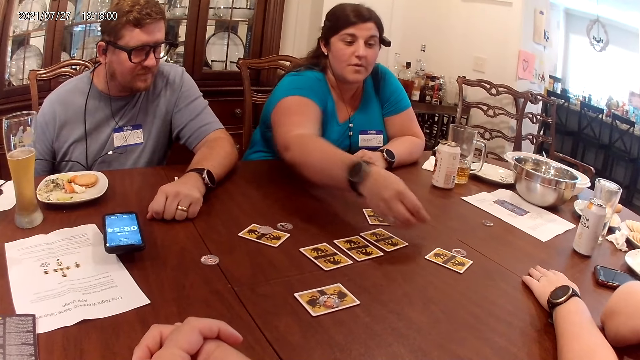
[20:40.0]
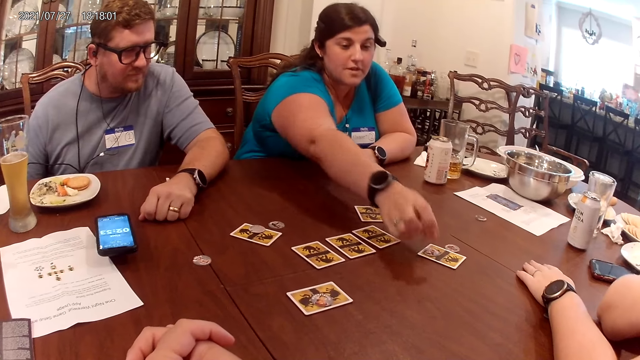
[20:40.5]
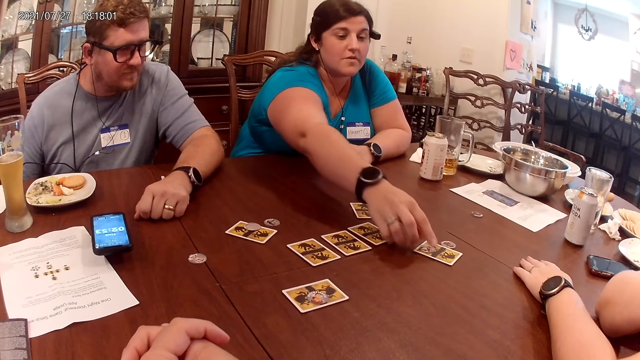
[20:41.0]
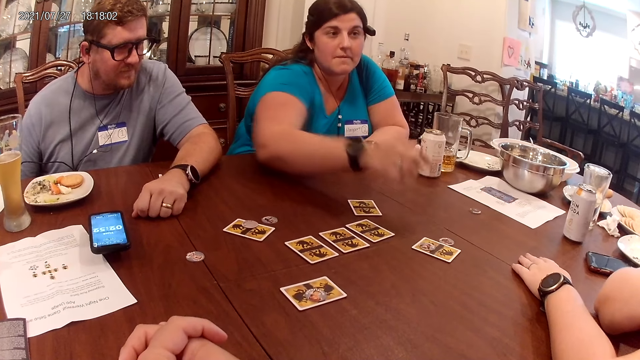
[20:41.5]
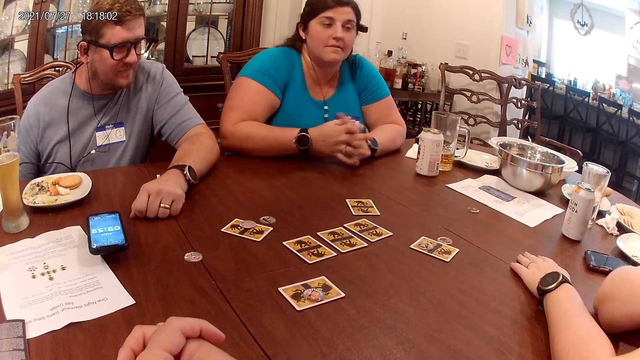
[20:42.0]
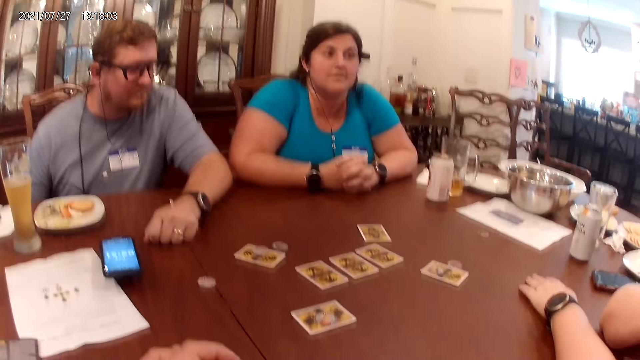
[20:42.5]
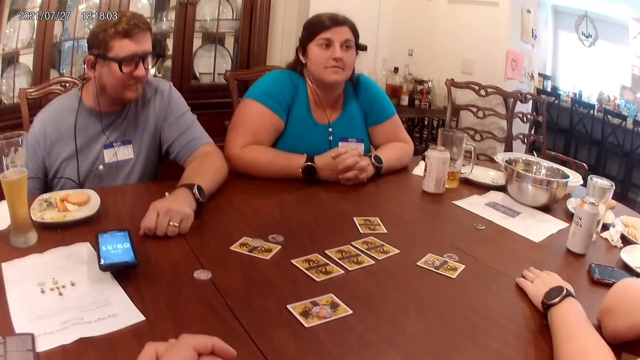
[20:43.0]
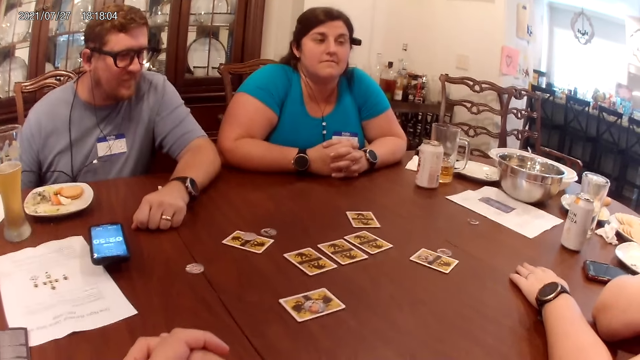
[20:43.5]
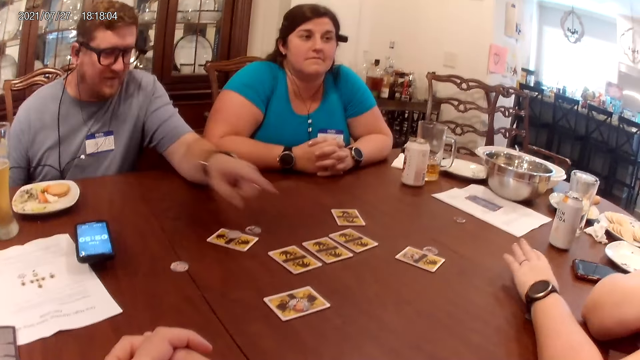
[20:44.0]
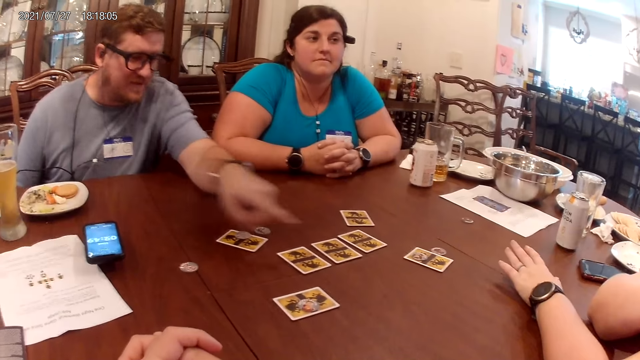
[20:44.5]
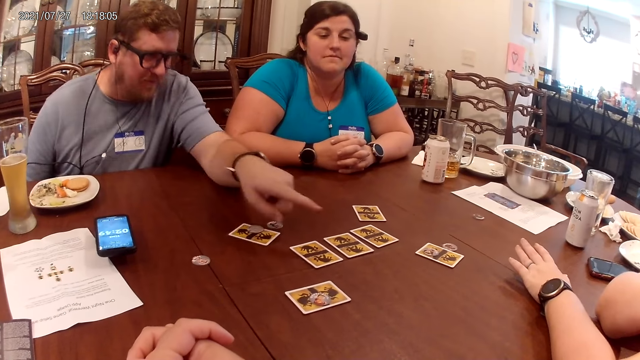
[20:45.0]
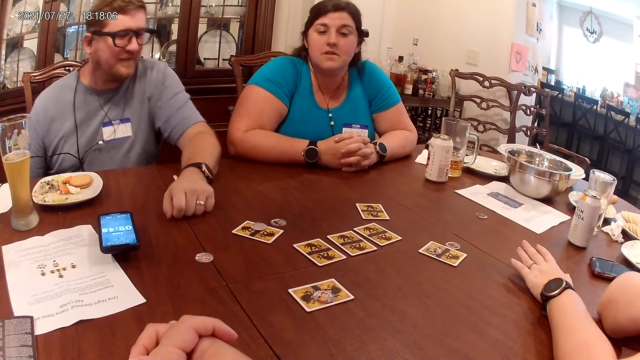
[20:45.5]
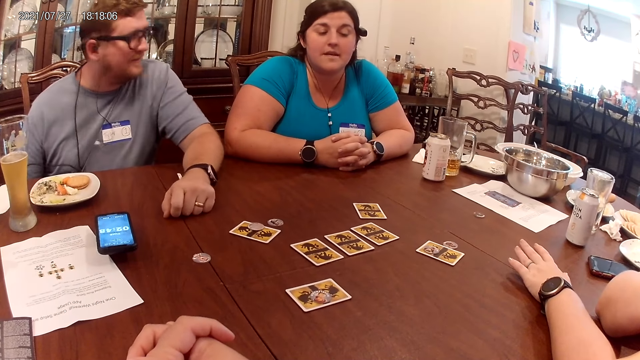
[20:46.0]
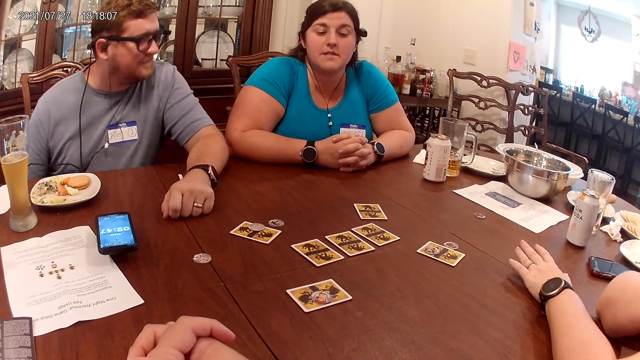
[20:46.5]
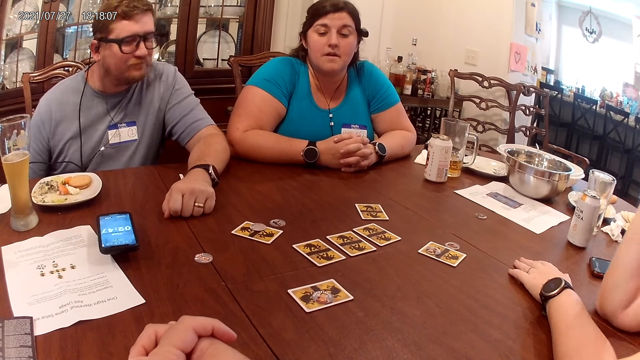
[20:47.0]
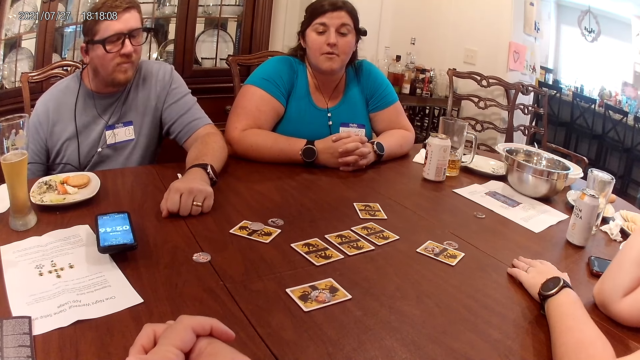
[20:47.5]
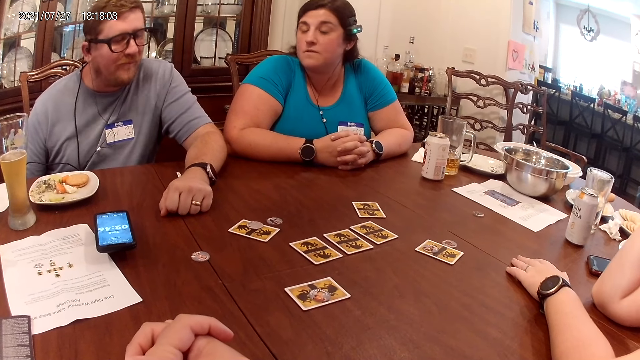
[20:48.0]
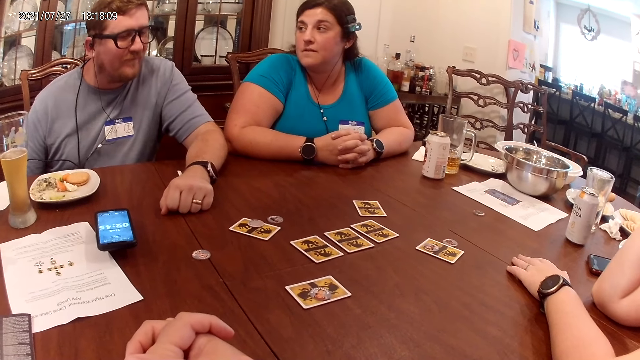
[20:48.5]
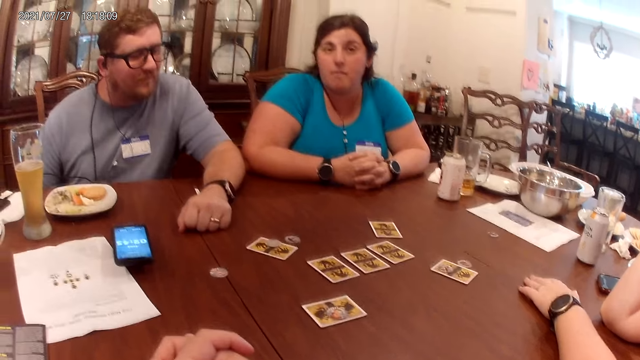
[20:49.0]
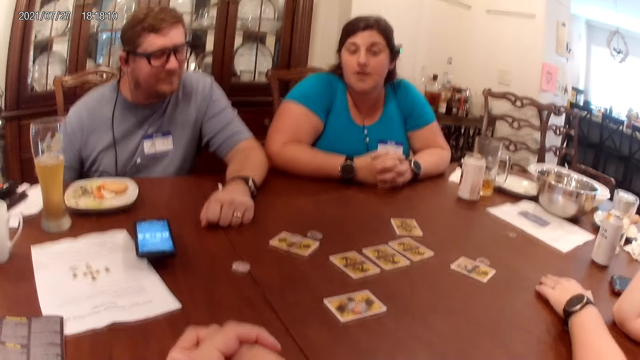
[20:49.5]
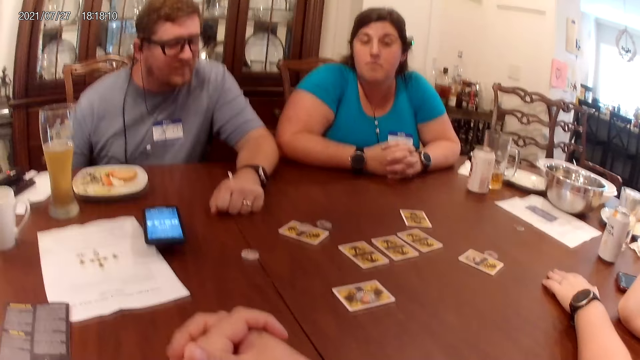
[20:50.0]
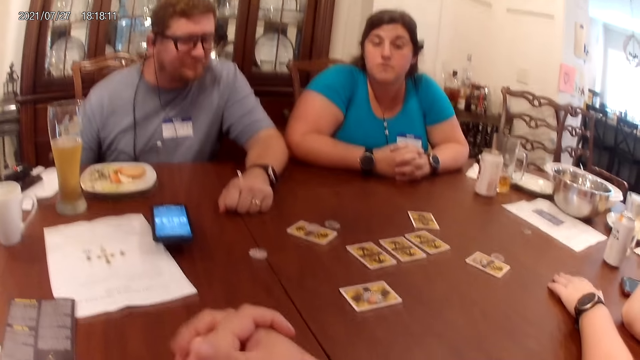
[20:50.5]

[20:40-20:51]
The woman places the token on a card on the table with her right hand. The woman talks to another woman and the camera wearer.

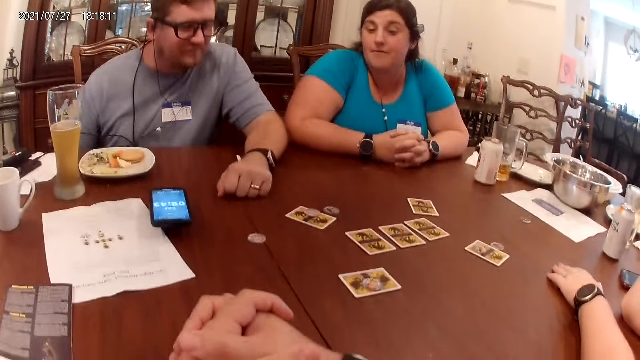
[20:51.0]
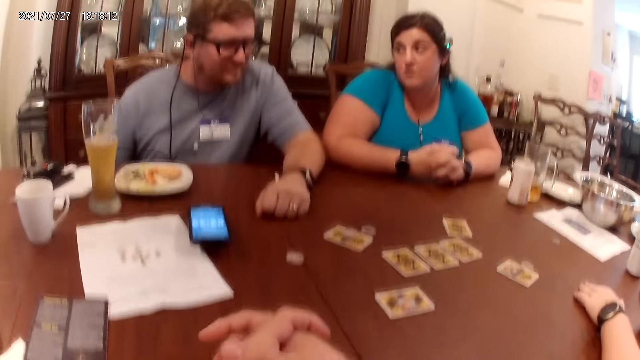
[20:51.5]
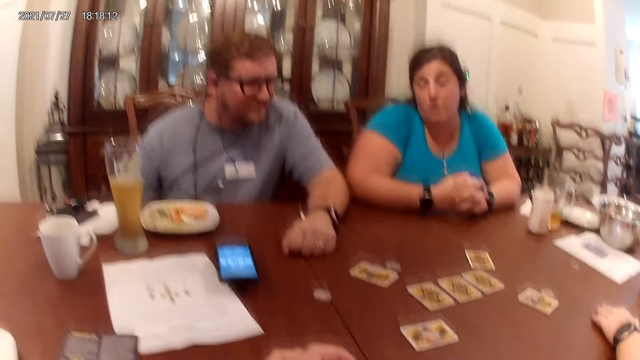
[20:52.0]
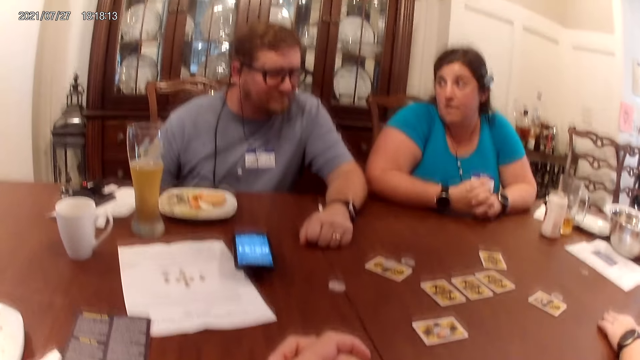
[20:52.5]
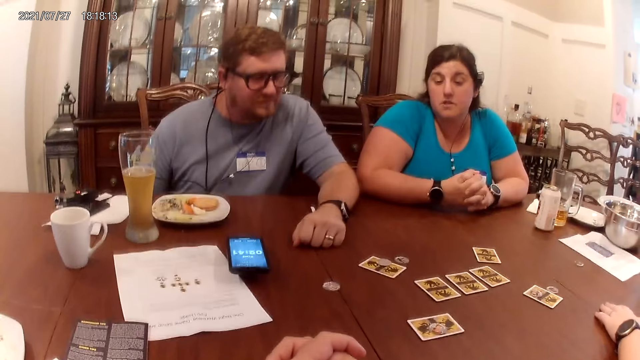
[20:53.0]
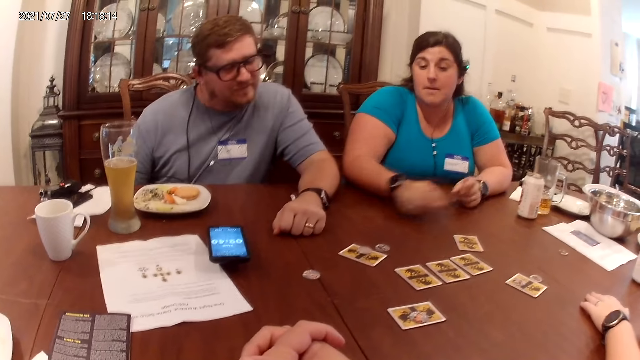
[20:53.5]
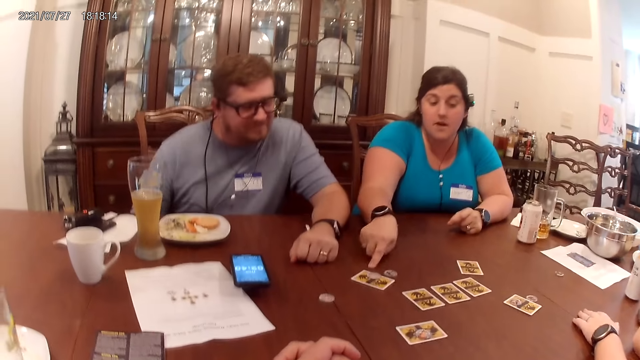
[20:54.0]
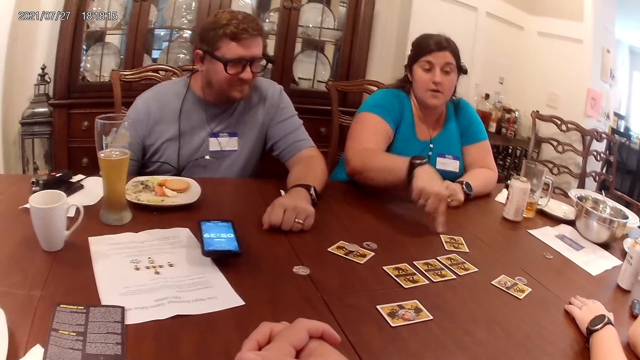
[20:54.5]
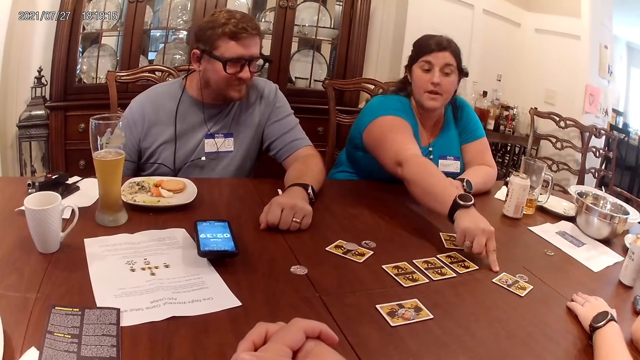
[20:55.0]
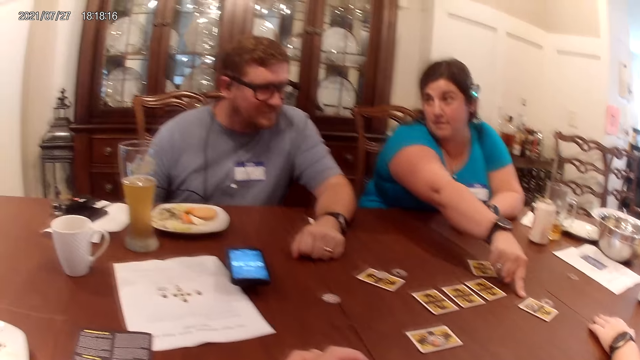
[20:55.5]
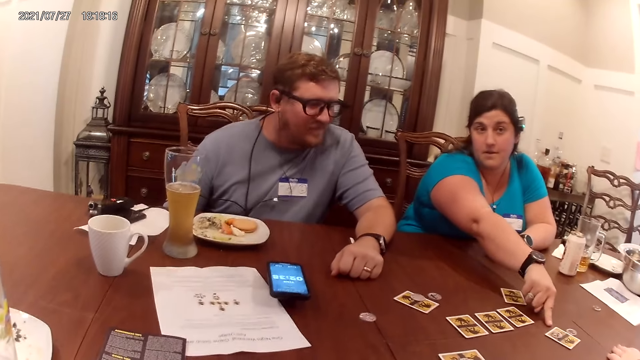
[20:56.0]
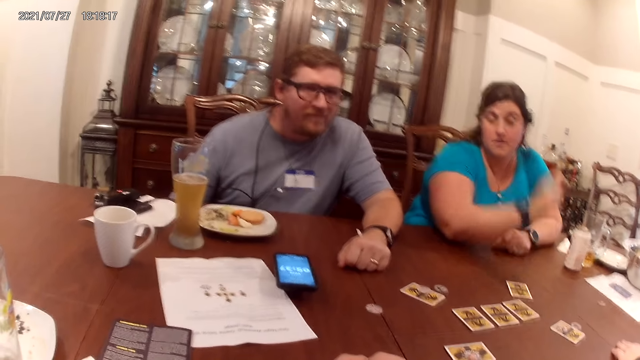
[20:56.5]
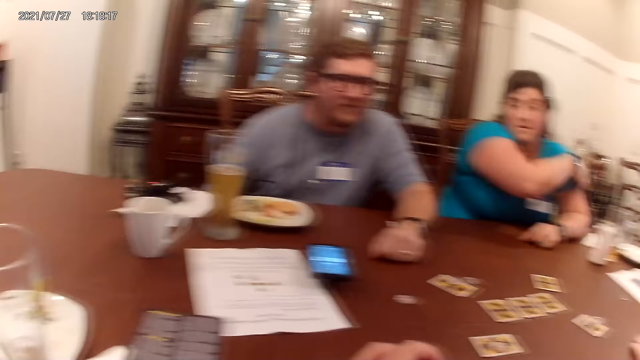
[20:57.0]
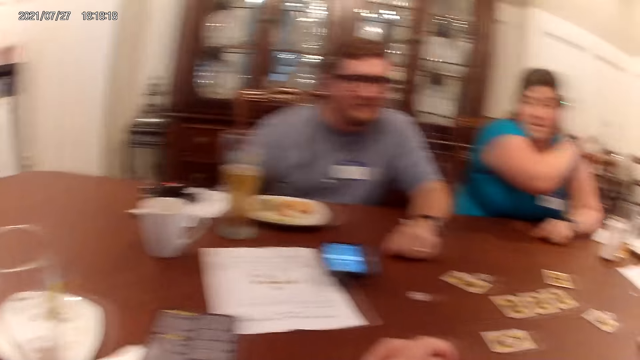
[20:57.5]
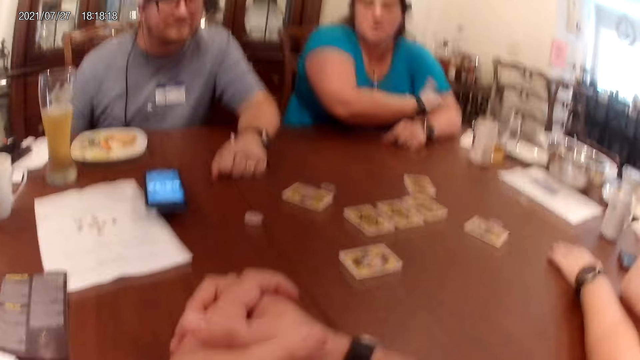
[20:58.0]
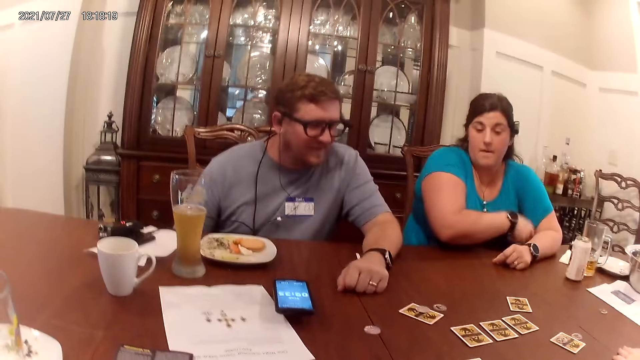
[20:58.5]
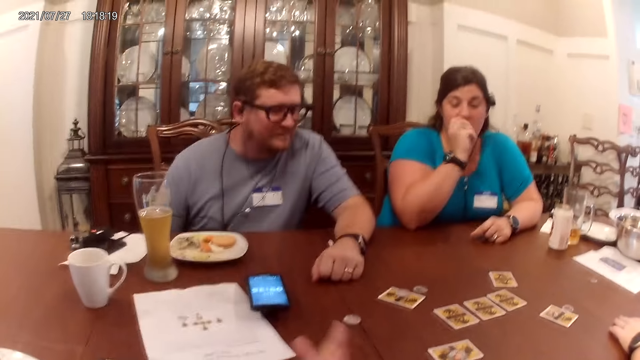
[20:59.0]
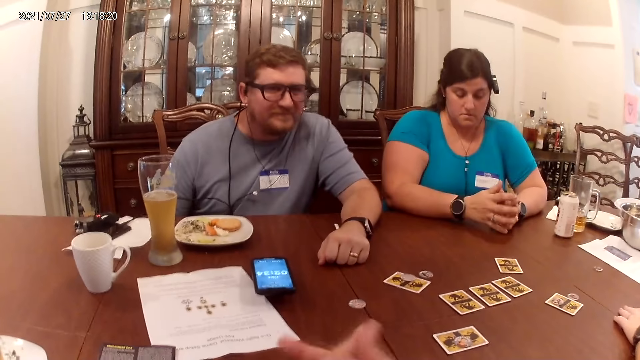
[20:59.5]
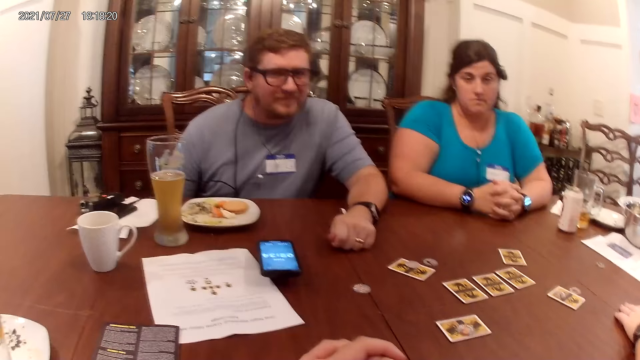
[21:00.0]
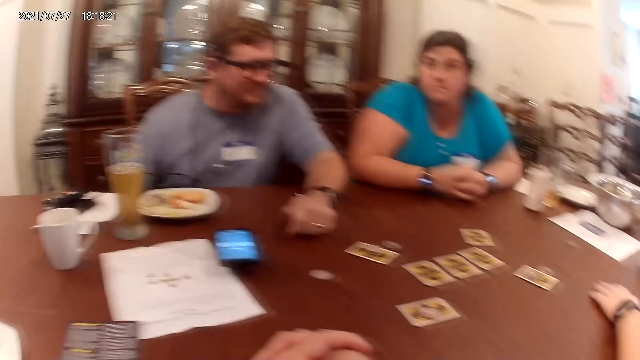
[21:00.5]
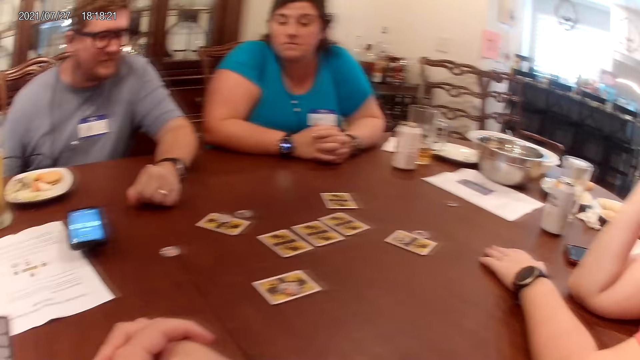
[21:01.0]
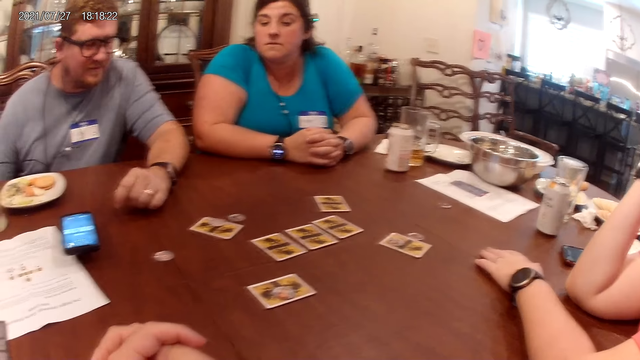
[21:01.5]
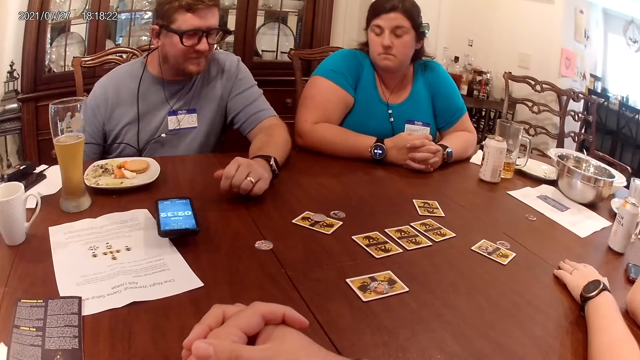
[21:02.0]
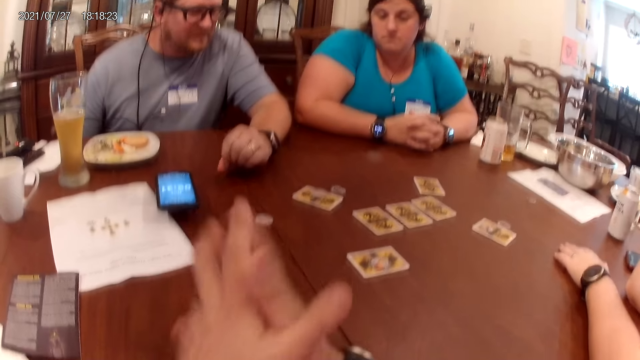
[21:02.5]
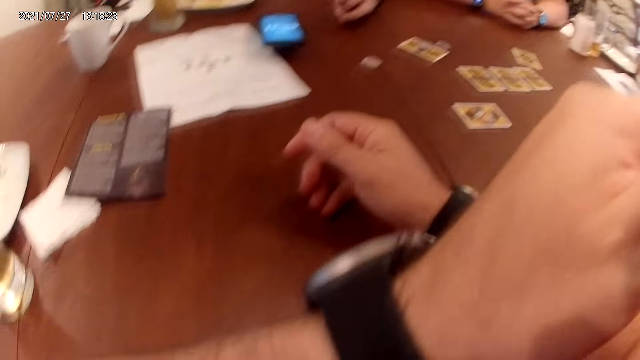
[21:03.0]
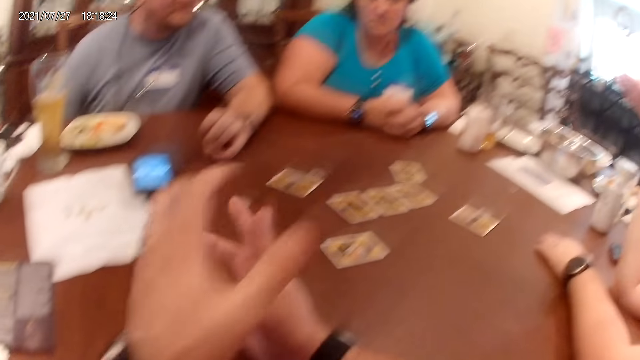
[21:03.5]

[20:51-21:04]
The woman points at the table with her right hand.
